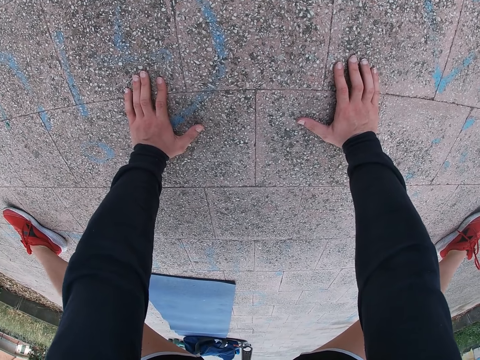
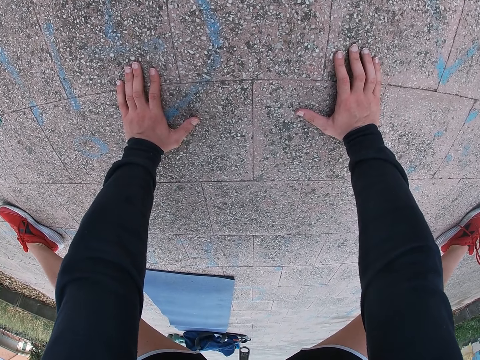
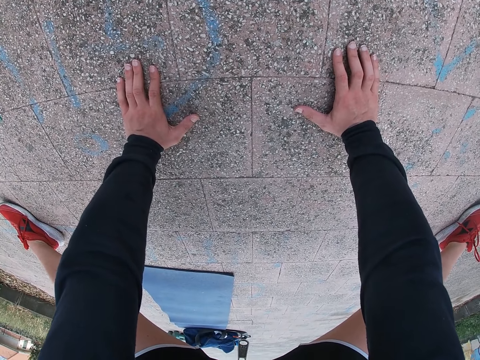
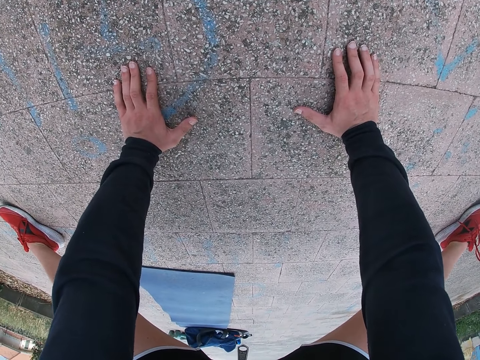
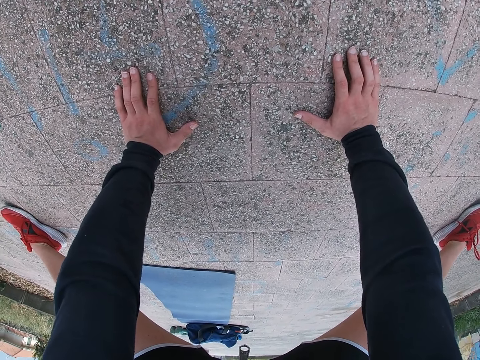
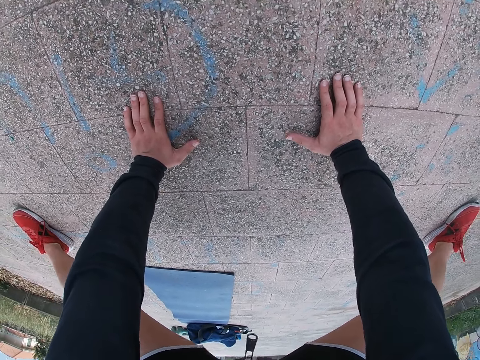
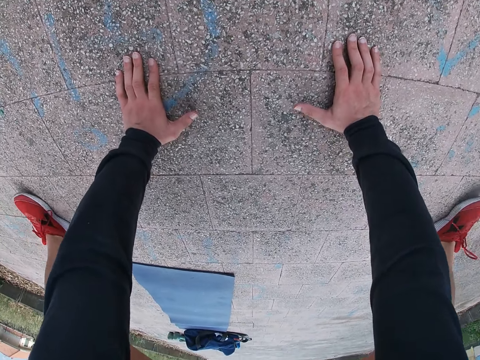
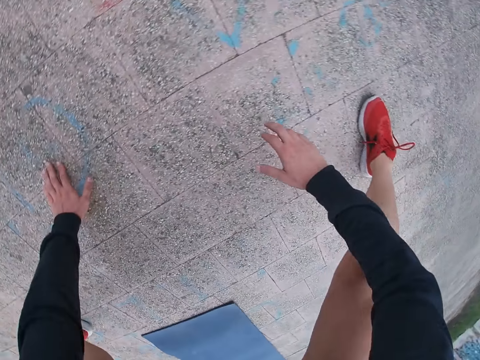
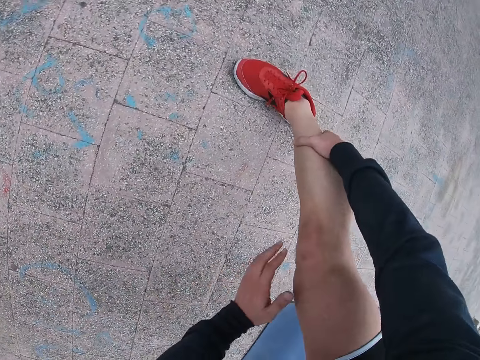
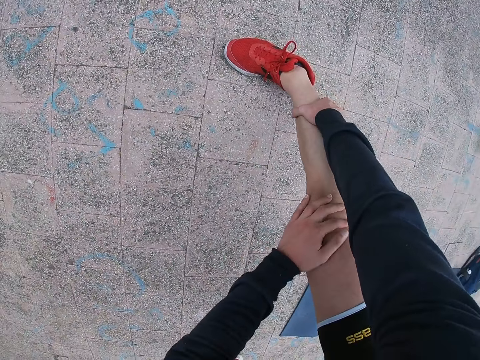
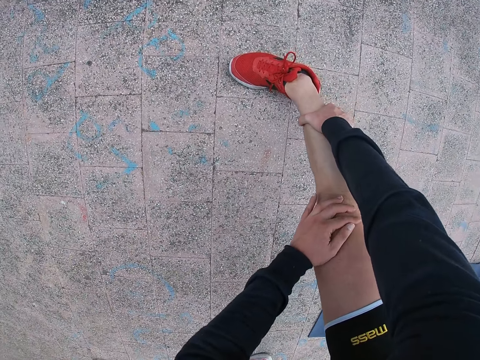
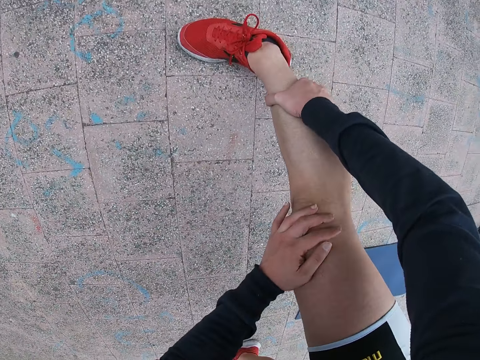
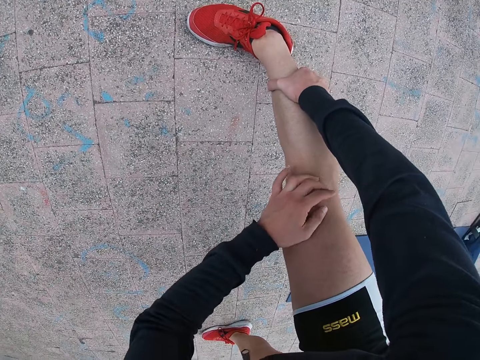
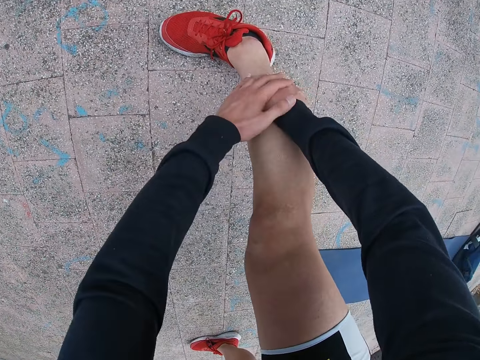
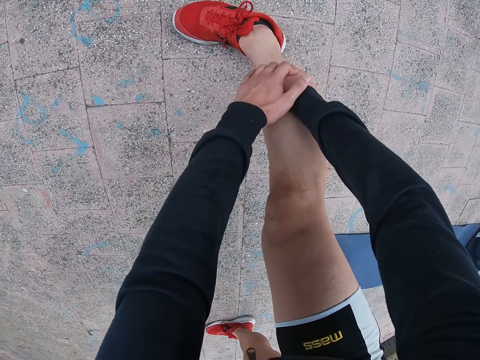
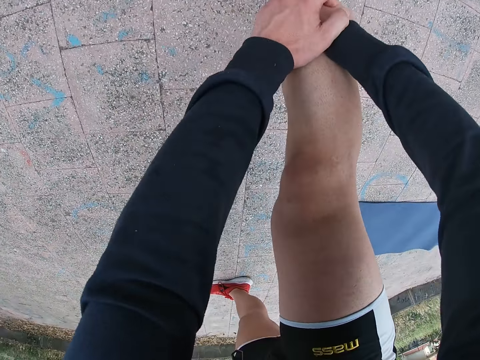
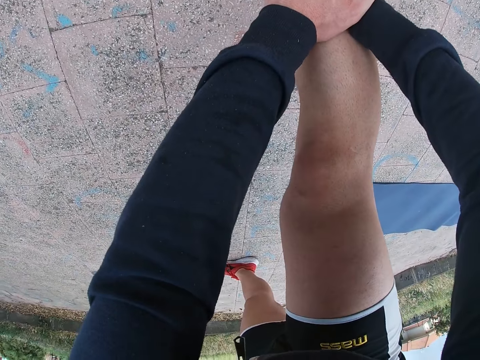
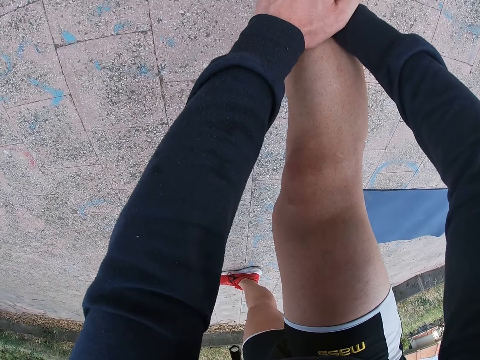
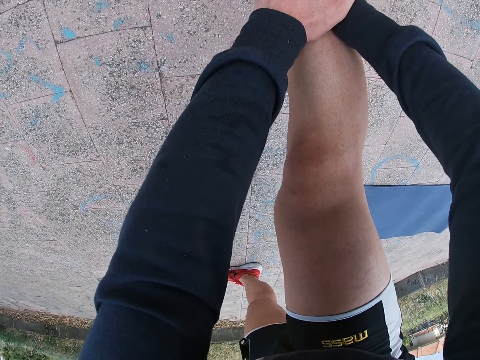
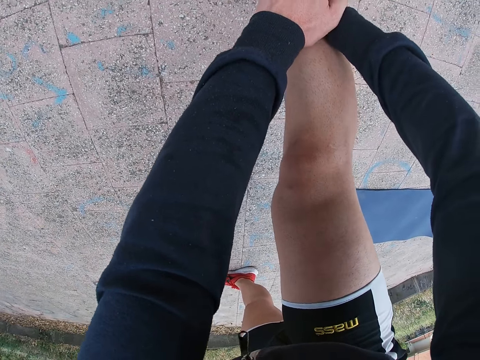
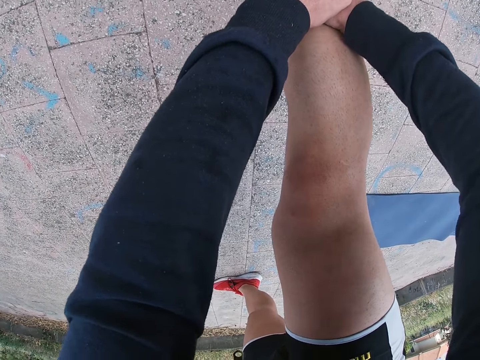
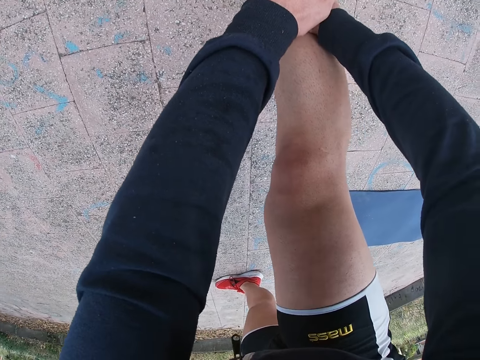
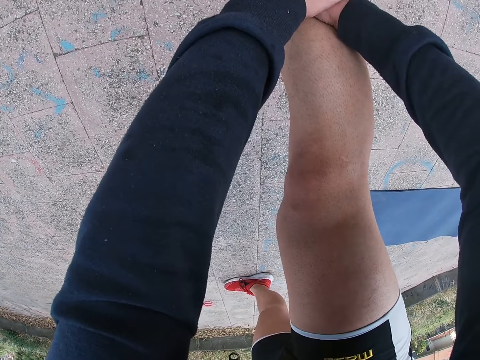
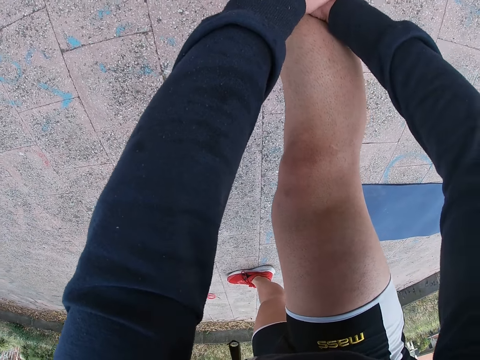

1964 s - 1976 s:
The camera wearer removes the hand from the floor. He holds his right leg with both hands. He does exercise.

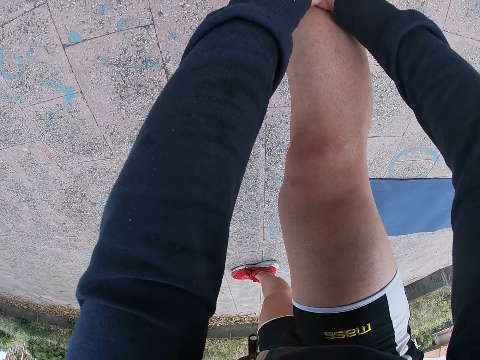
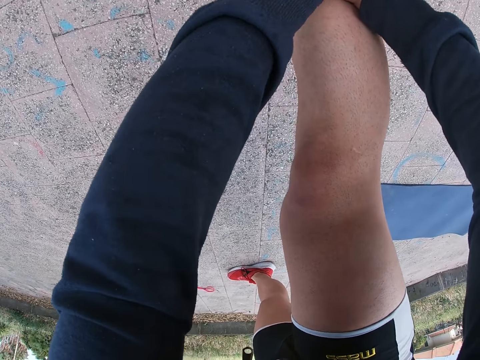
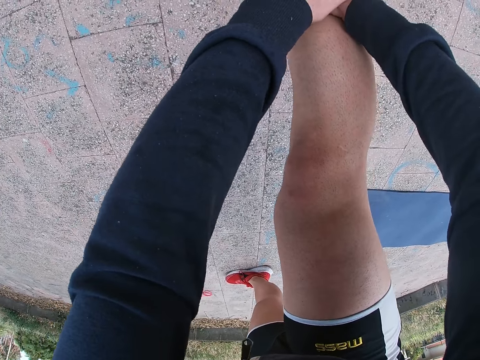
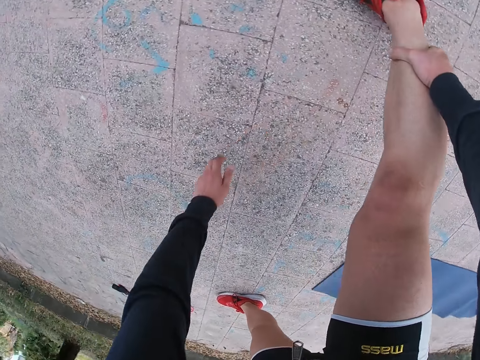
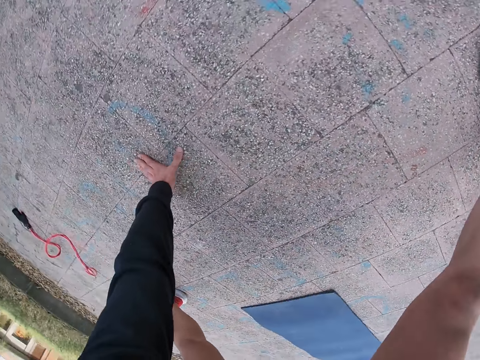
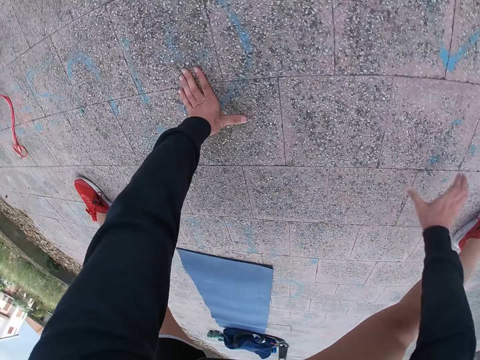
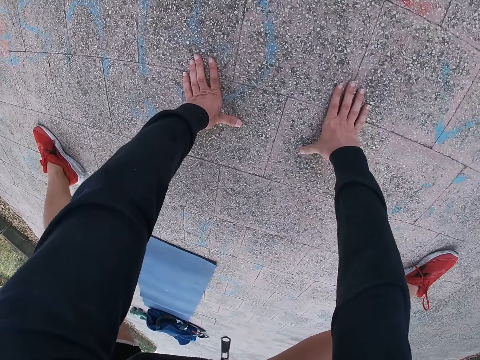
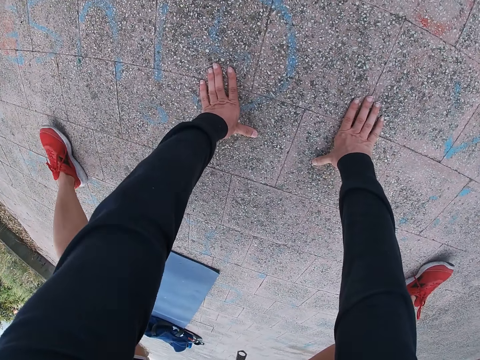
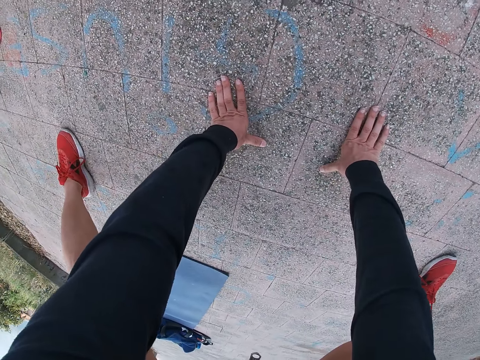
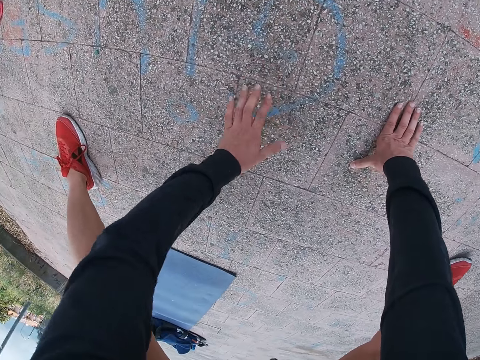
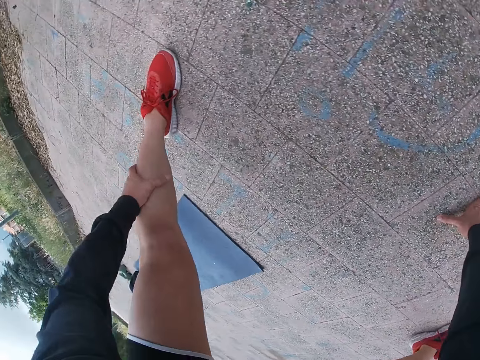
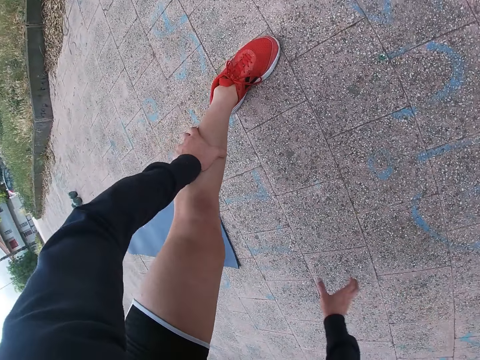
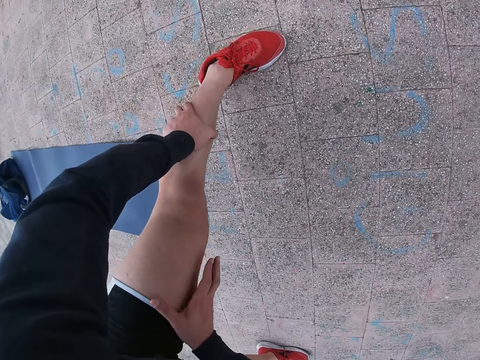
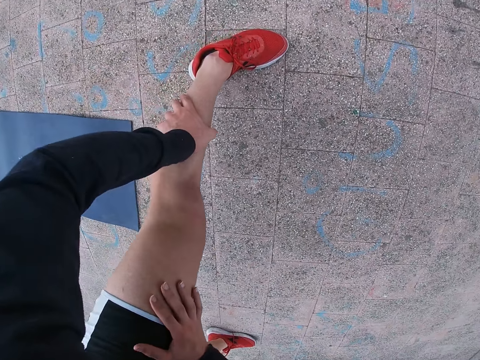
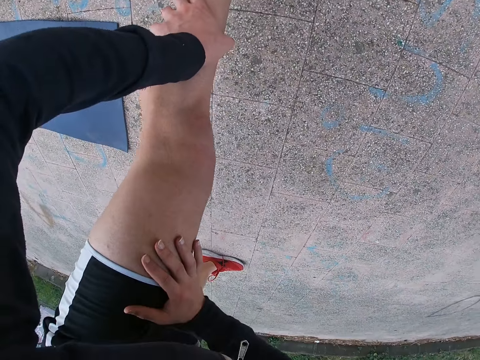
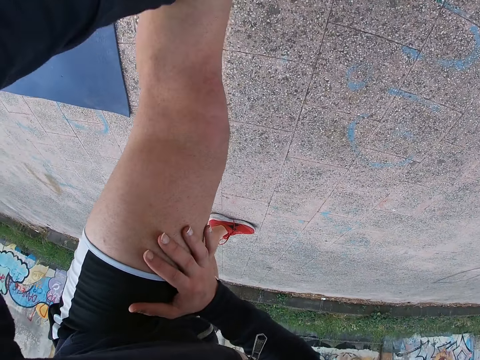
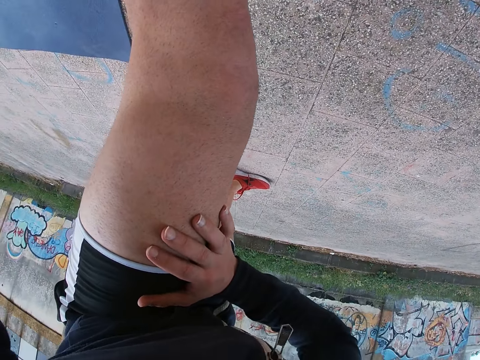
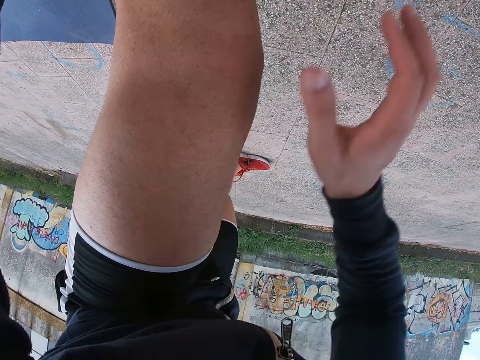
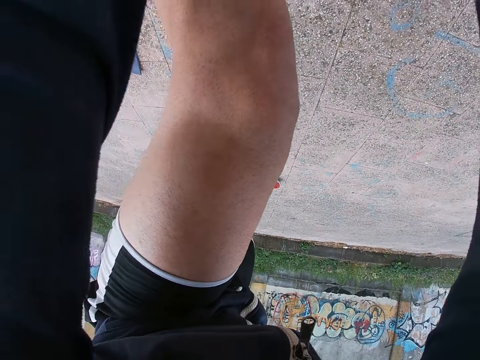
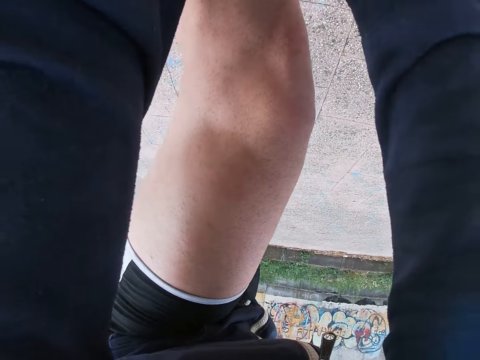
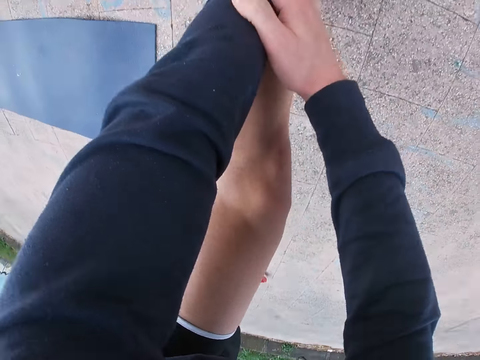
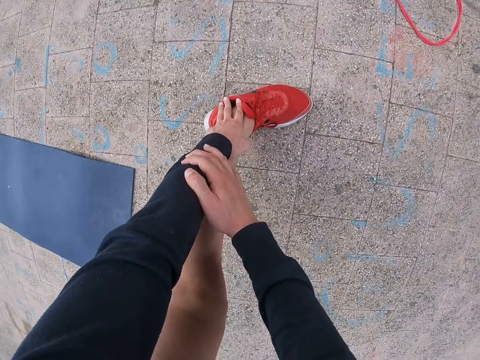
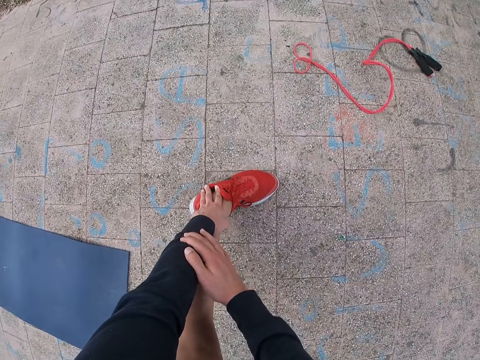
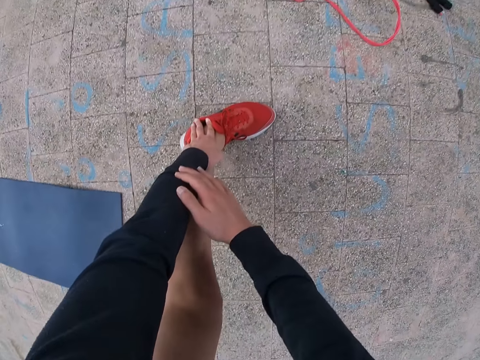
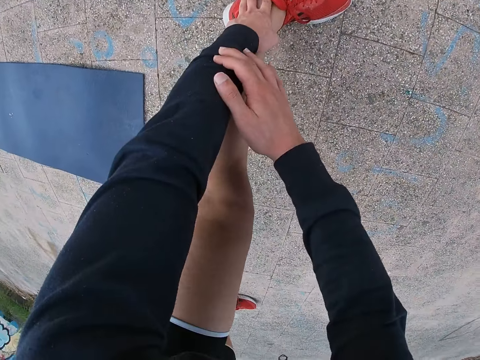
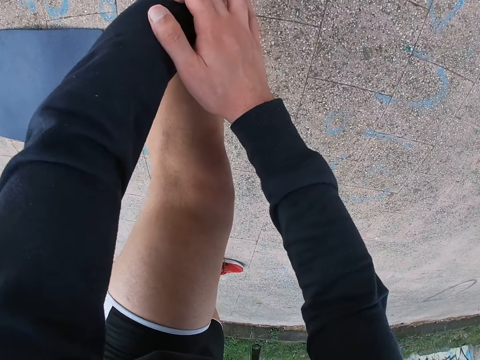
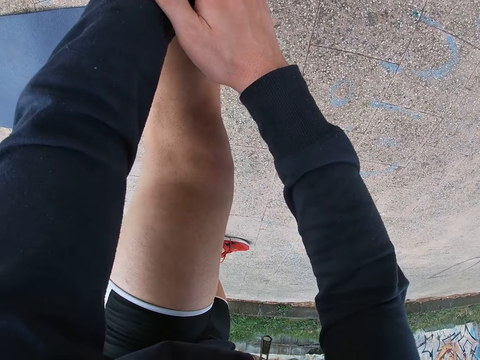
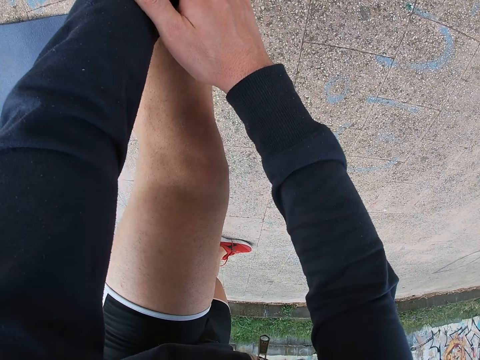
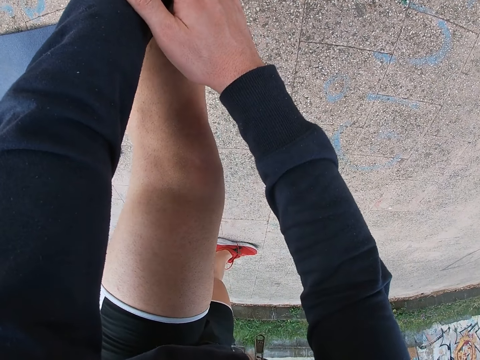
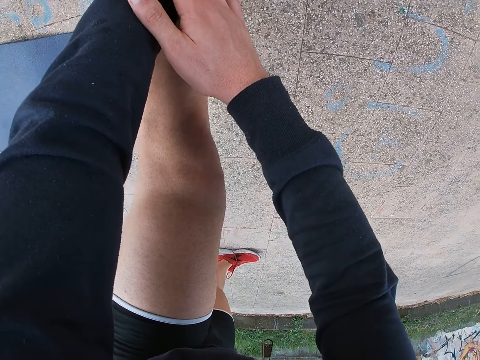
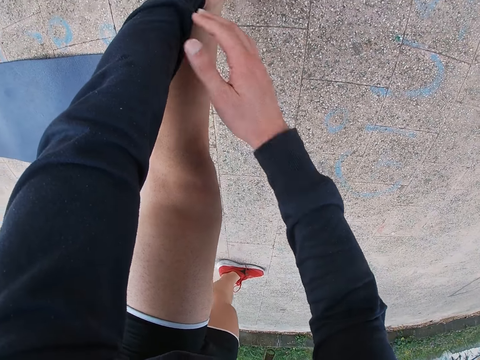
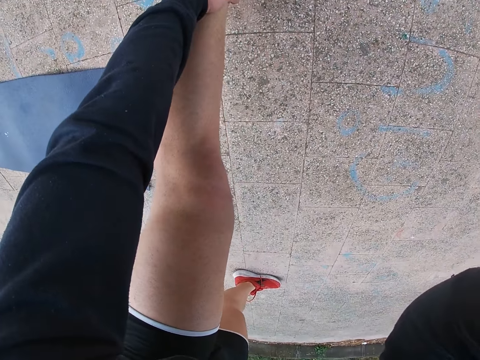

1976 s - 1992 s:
The camera wearer touches the floor. He touches the floor with both hands. He does exercise. He holds his left leg with both hands.
